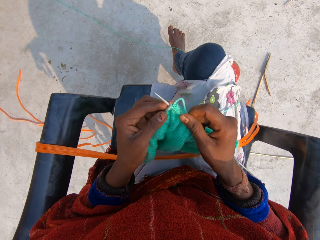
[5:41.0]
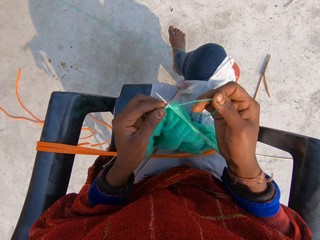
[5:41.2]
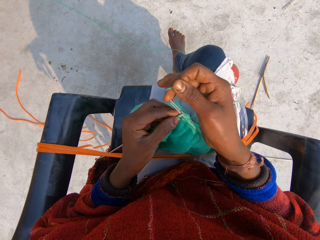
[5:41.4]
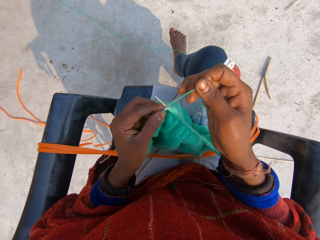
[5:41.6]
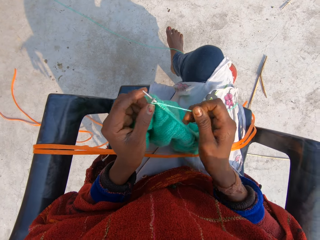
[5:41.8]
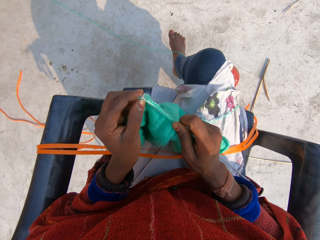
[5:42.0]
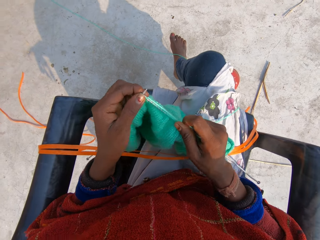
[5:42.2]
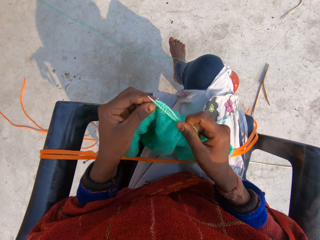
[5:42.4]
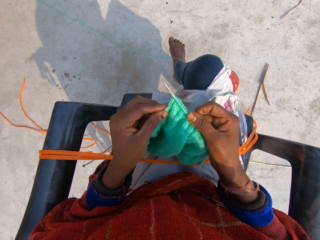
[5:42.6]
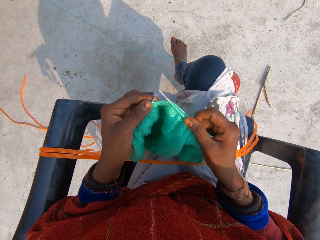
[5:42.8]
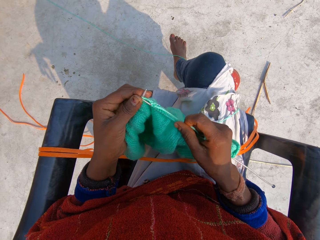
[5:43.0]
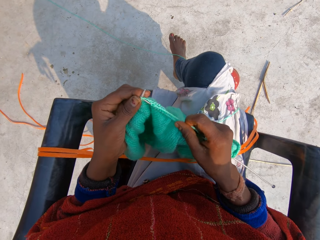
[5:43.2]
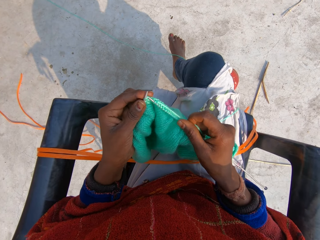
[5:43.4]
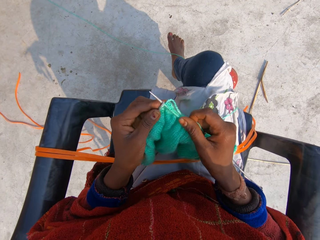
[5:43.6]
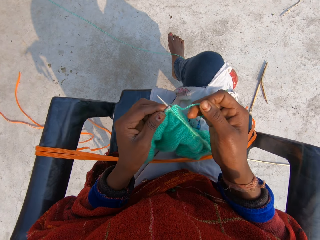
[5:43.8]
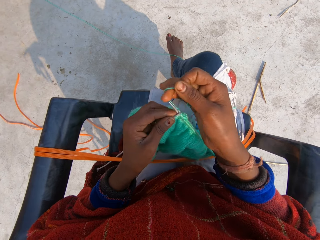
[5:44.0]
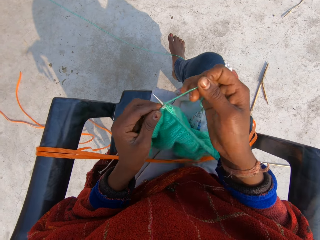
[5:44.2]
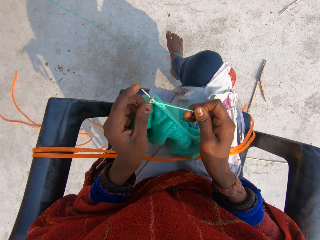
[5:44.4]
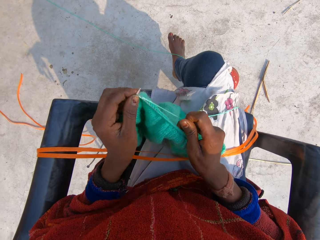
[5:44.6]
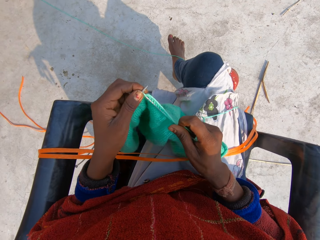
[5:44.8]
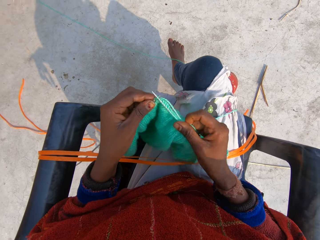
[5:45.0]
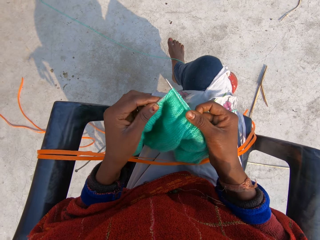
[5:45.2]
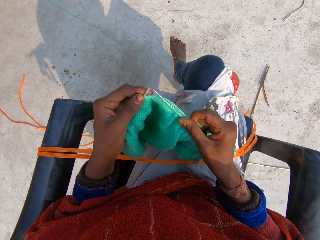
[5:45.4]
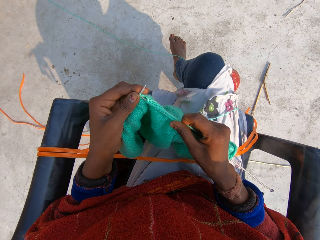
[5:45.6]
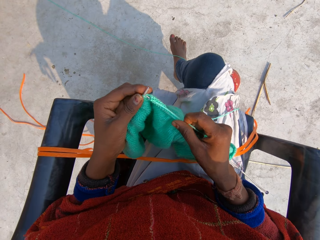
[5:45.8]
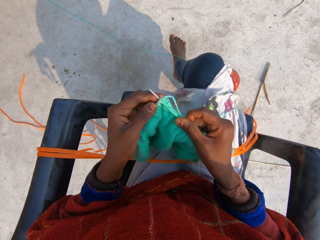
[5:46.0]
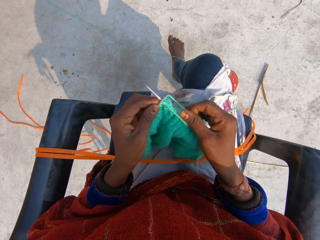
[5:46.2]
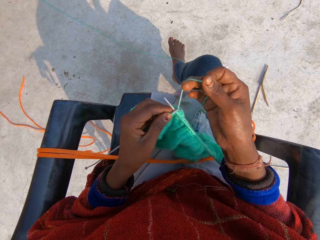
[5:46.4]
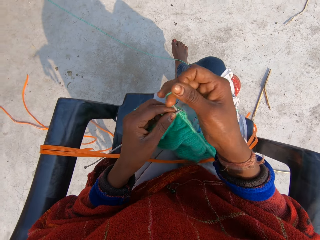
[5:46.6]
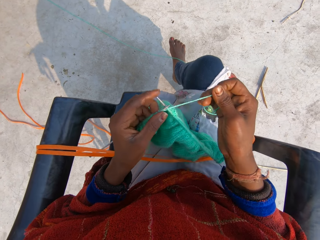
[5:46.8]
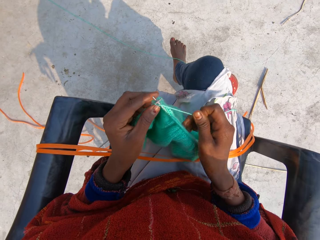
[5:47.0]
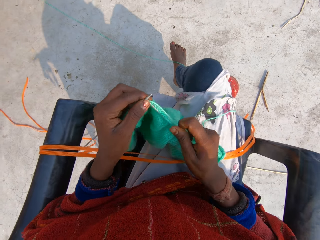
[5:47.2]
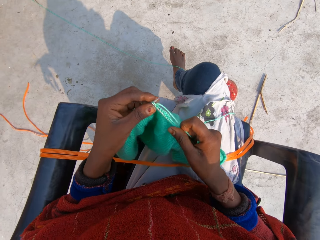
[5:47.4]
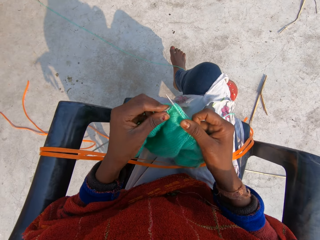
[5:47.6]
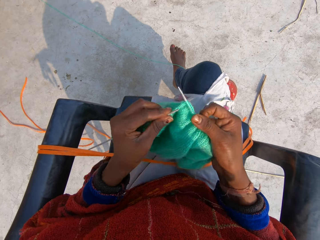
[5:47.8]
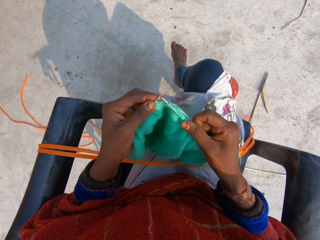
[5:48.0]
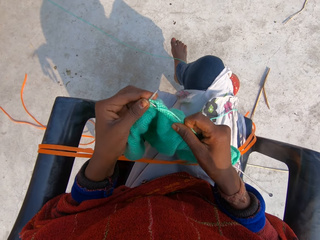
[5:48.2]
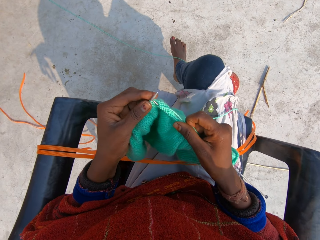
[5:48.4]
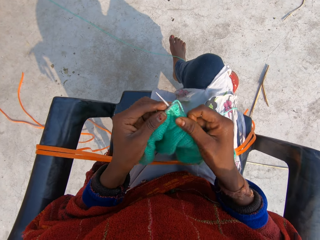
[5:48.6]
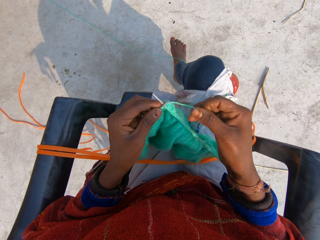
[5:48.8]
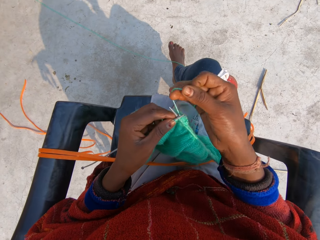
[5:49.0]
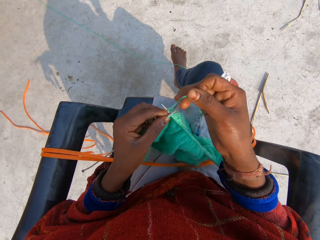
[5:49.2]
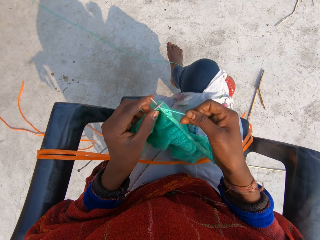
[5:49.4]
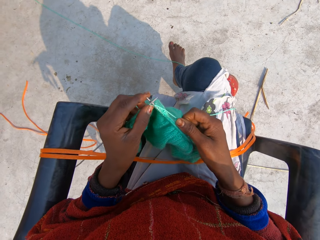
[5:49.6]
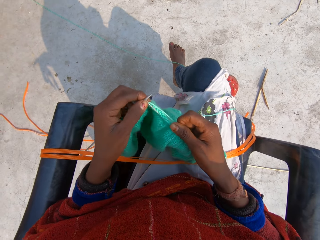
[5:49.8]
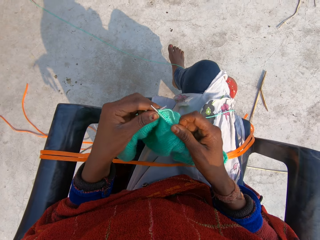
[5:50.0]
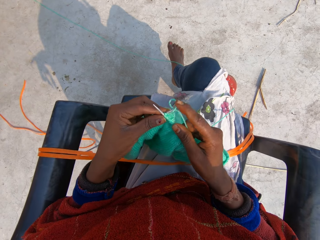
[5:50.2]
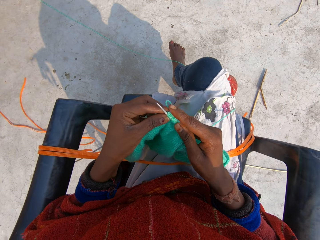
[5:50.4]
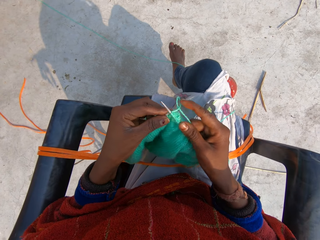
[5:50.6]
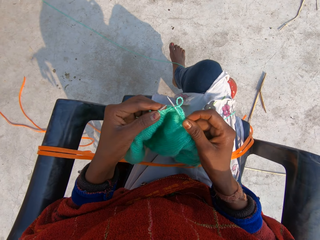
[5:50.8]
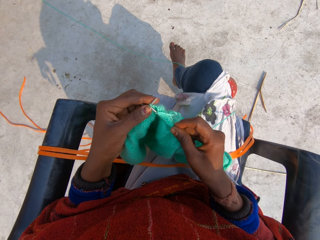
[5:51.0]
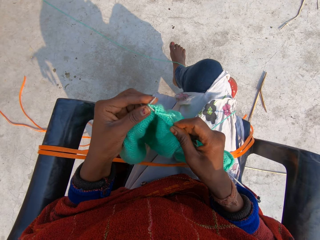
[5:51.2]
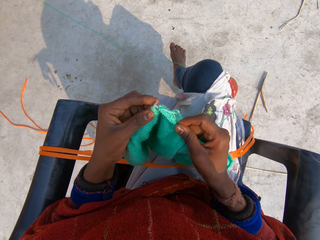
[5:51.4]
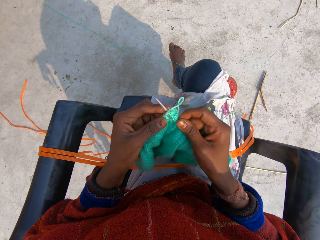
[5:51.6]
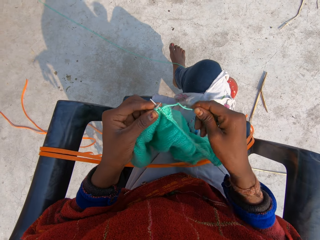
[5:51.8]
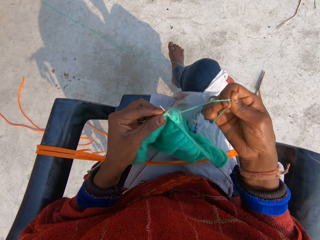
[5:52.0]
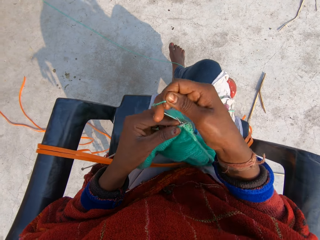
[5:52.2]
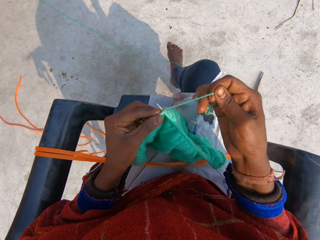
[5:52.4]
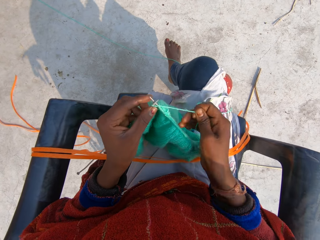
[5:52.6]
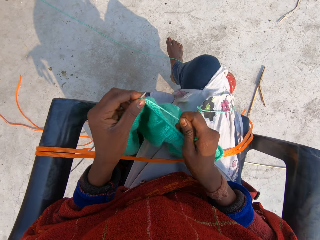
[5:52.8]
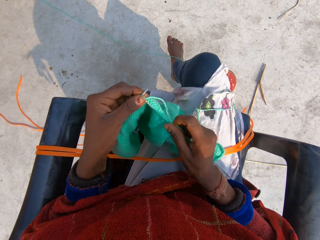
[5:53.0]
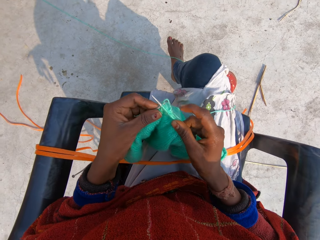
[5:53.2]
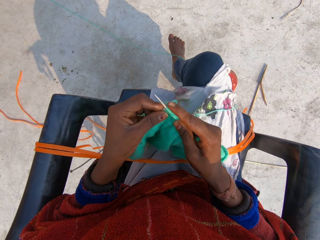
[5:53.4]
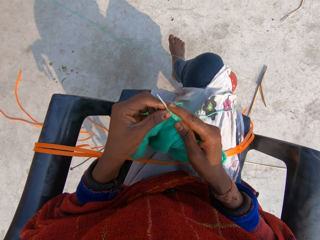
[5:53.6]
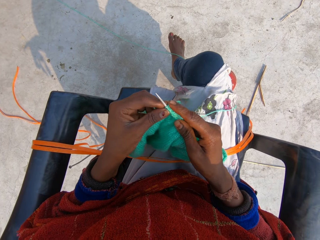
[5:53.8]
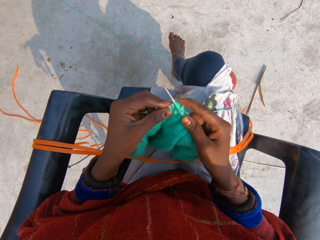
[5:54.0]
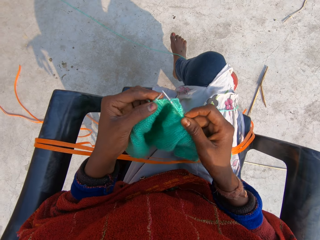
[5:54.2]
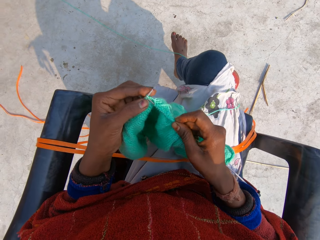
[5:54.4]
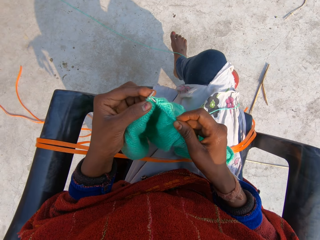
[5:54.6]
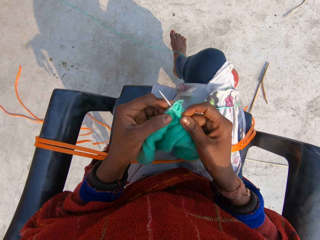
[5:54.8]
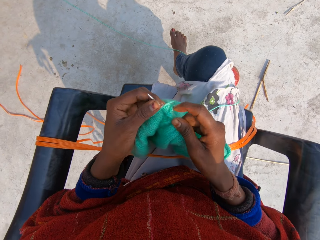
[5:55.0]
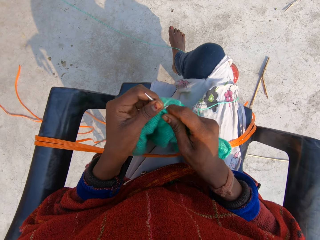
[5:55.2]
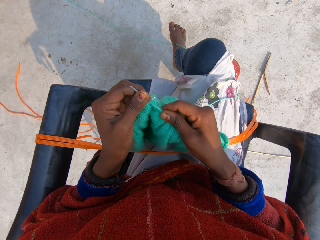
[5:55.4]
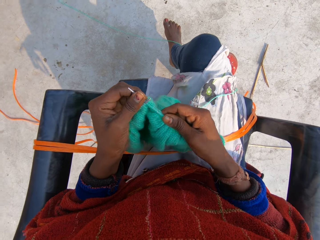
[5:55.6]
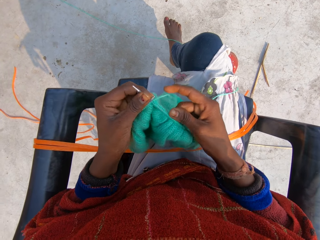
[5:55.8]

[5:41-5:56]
The camera wearer rolls the thread around the crochet. They sew the sweater. They continue to knit the blue material. They roll the thread around the crochet. They sew the sweater. They roll the thread around the crochet. They sew the sweater. They continue to knit the blue material. They roll the thread around the crochet. They sew the sweater.

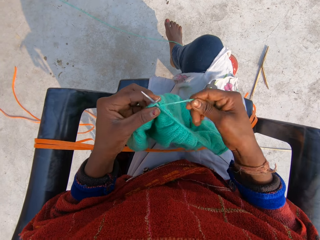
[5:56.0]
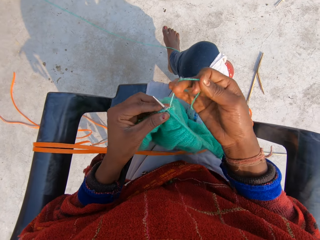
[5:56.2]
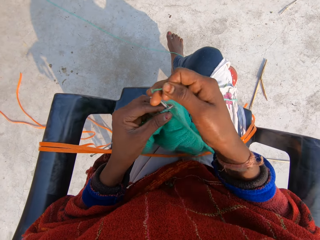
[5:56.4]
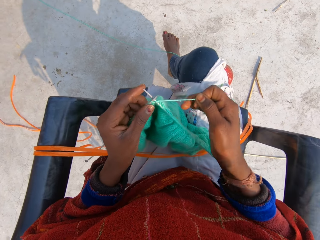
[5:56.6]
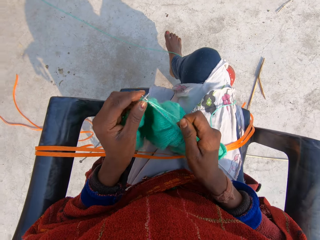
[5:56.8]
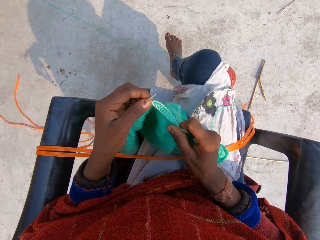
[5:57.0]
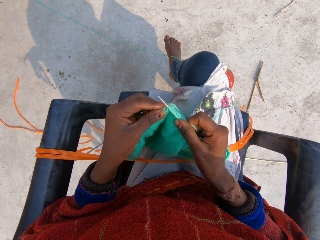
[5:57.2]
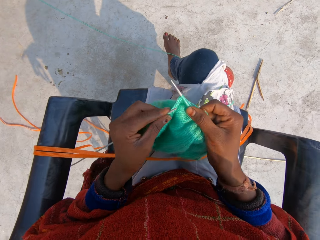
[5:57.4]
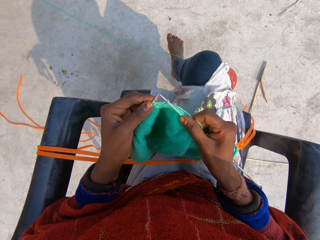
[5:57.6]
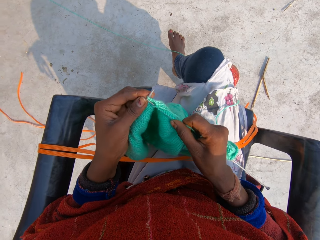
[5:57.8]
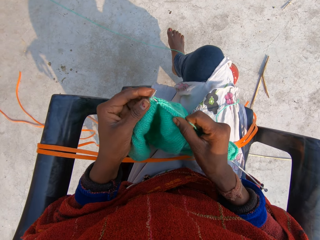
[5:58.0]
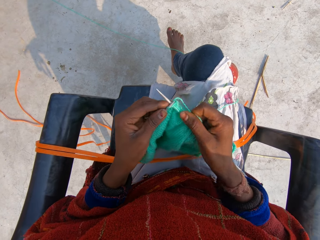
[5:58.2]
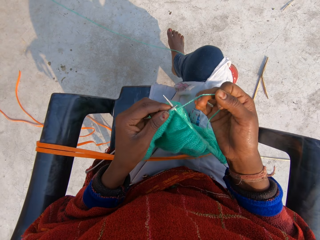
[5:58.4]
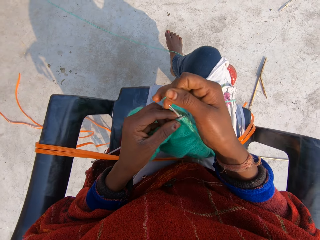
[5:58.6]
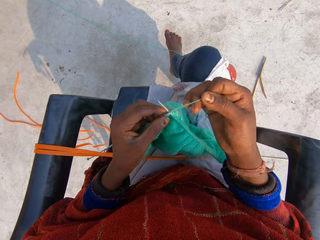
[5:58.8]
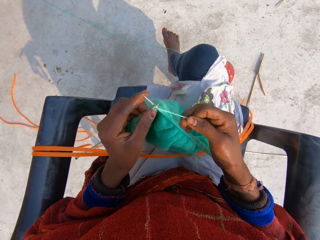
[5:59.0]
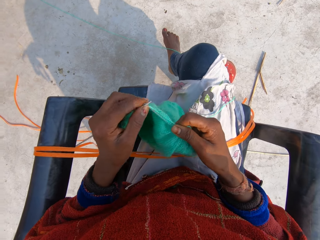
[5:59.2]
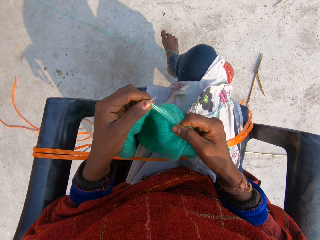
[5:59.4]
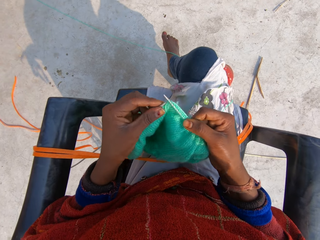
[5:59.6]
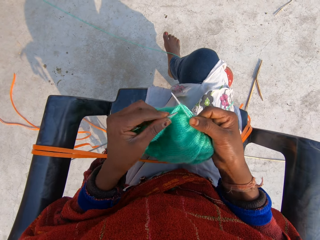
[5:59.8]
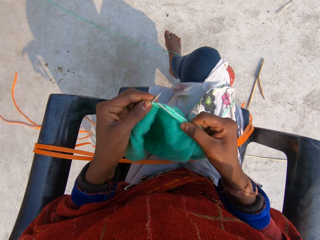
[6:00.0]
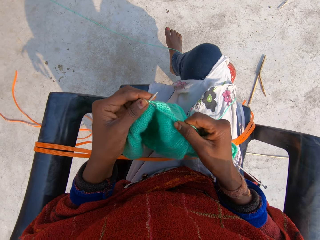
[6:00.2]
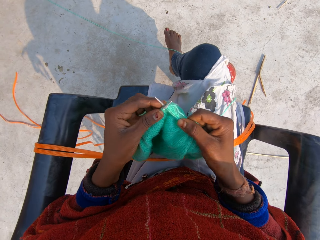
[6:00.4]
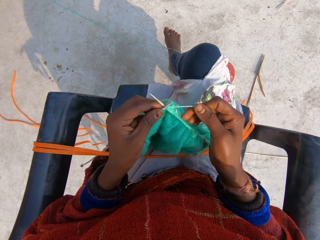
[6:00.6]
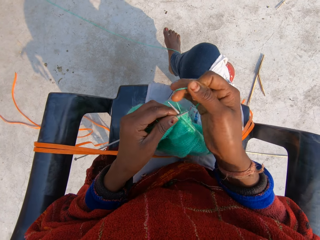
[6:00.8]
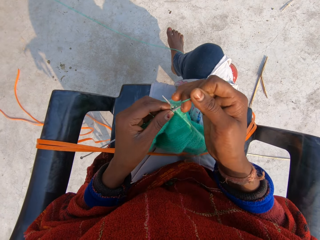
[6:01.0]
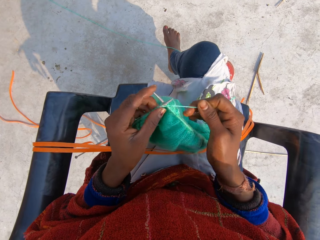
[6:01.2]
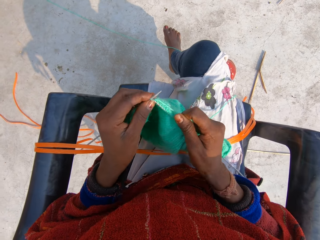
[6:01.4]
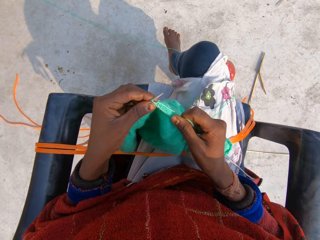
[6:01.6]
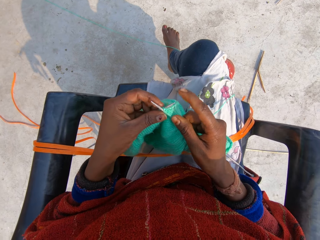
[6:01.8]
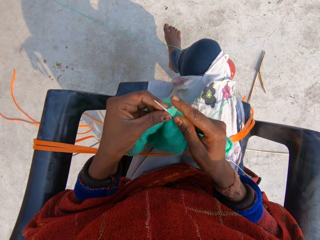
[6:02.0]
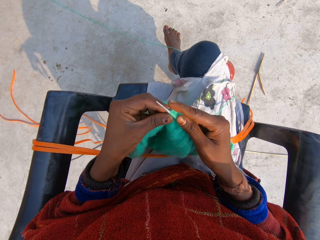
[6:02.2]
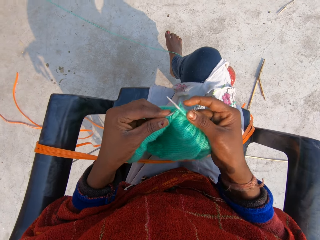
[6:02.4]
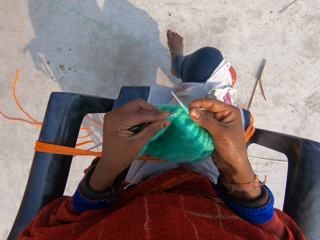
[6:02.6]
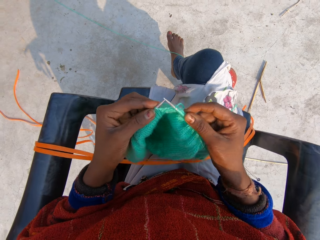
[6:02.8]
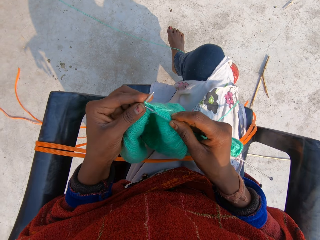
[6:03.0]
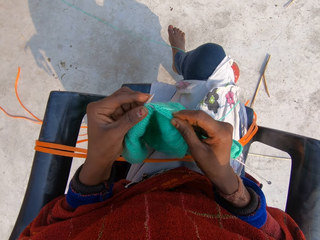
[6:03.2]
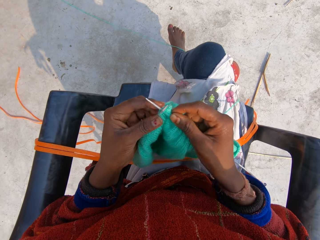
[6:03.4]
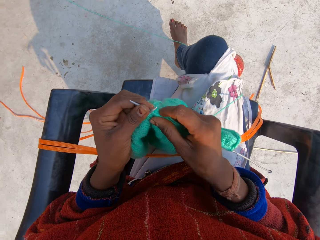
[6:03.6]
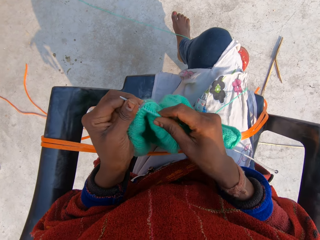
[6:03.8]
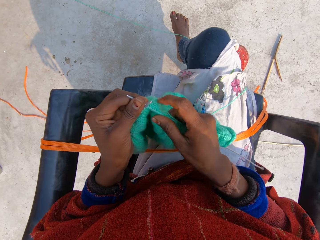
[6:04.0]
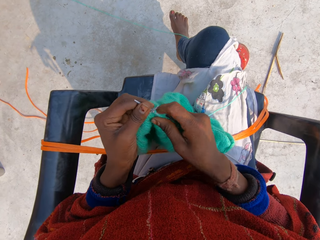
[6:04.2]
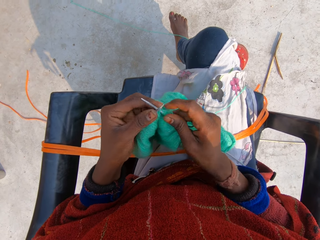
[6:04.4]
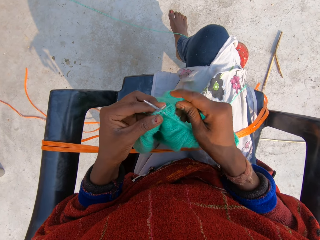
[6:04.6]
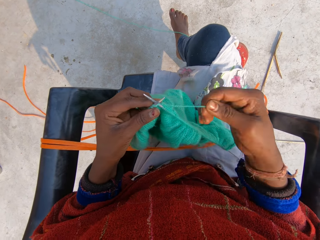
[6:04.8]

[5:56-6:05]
The camera wearer continues to knit the blue material. They roll the thread around the crochet. They sew the sweater. They roll the thread around the crochet. They sew the sweater.
